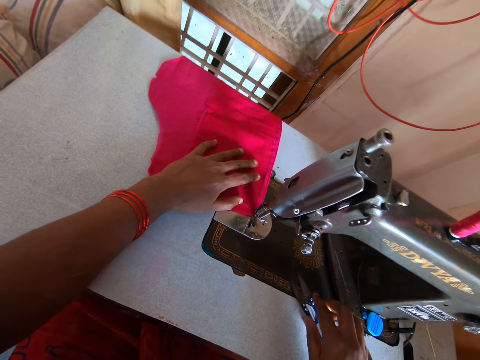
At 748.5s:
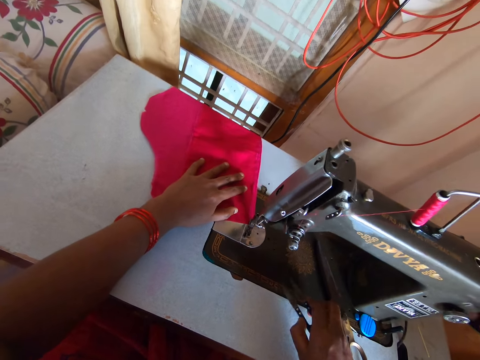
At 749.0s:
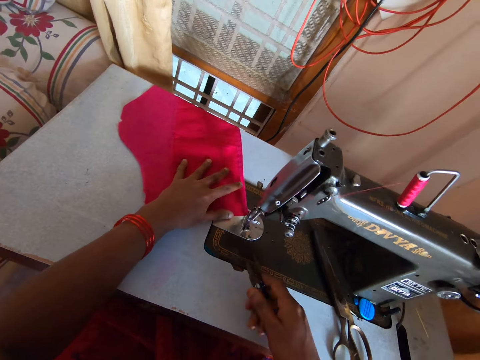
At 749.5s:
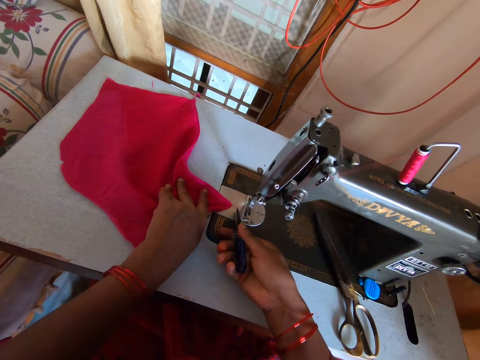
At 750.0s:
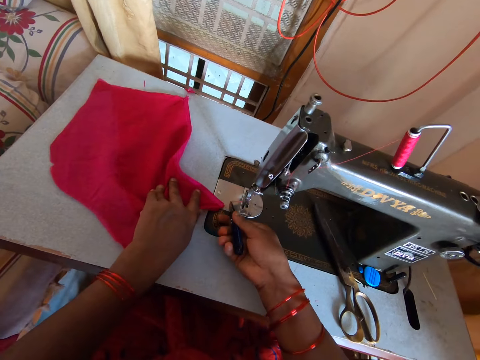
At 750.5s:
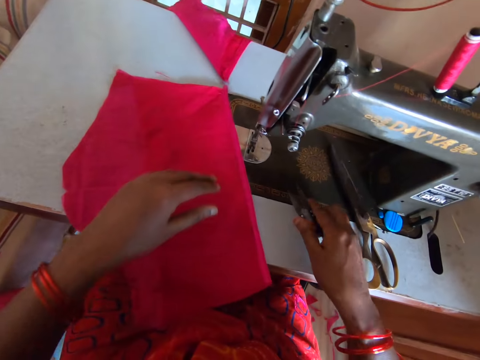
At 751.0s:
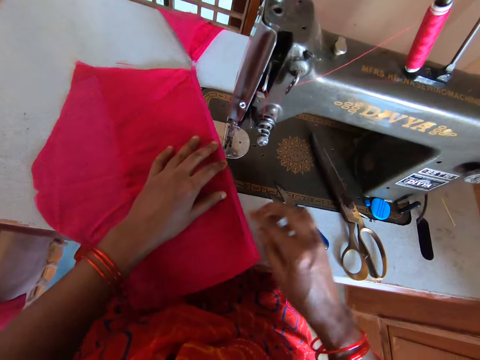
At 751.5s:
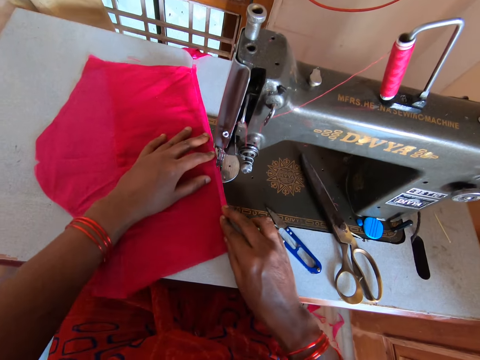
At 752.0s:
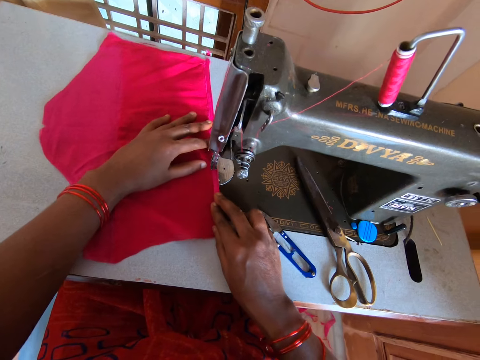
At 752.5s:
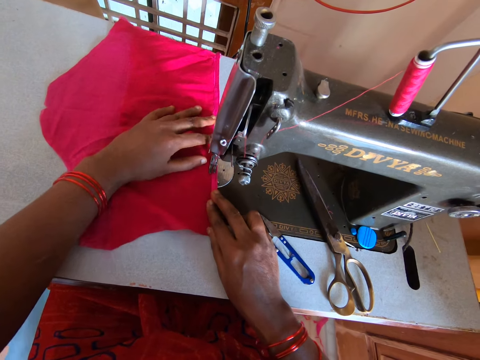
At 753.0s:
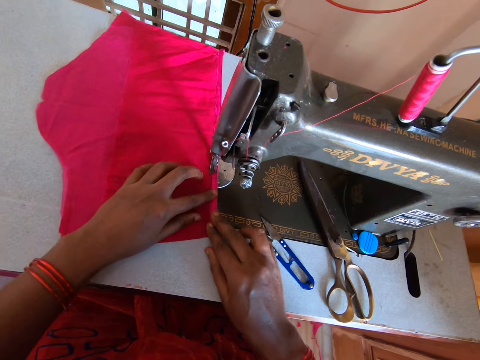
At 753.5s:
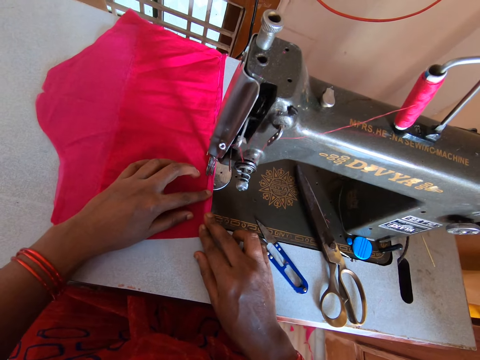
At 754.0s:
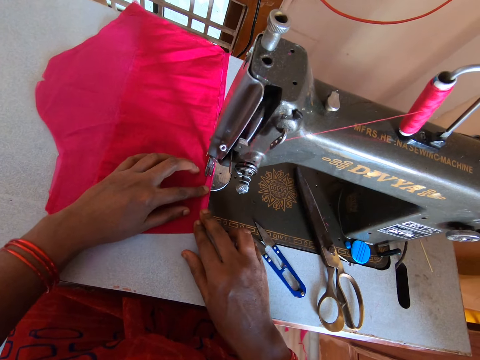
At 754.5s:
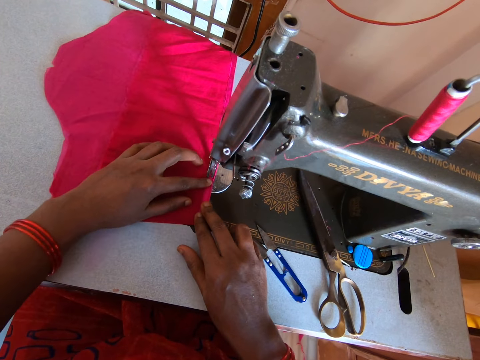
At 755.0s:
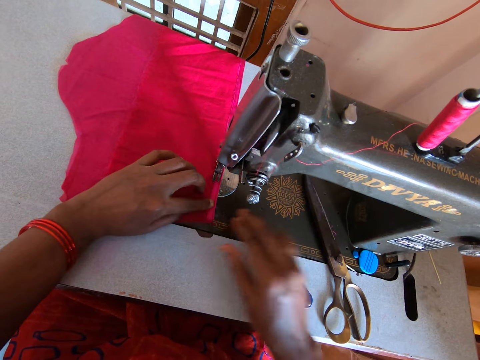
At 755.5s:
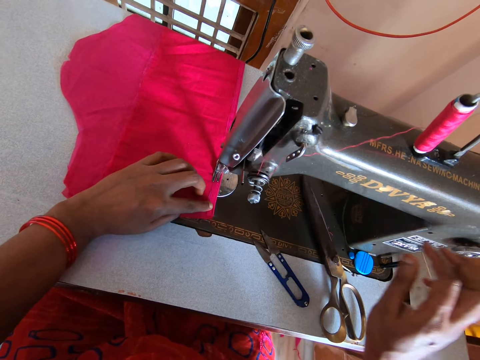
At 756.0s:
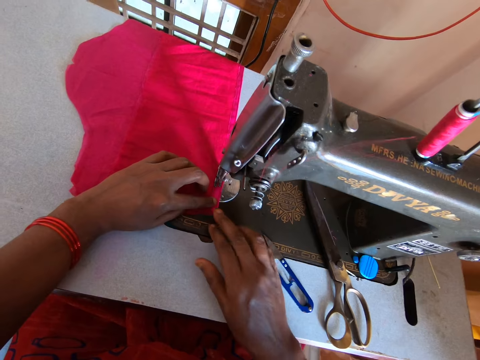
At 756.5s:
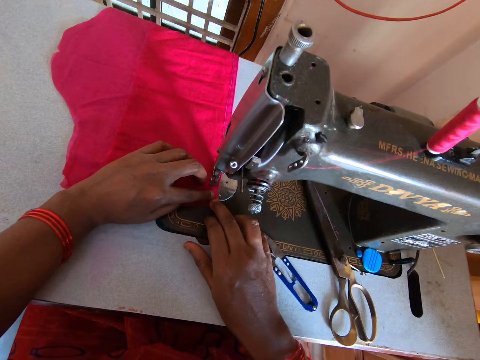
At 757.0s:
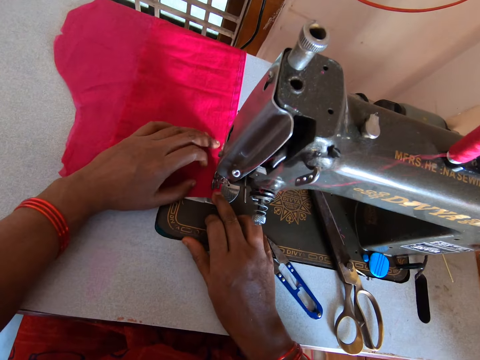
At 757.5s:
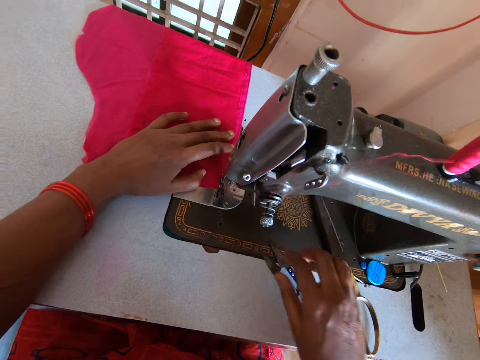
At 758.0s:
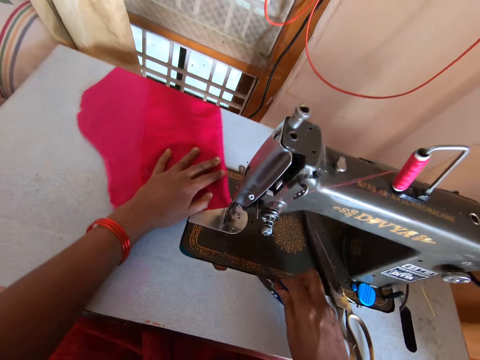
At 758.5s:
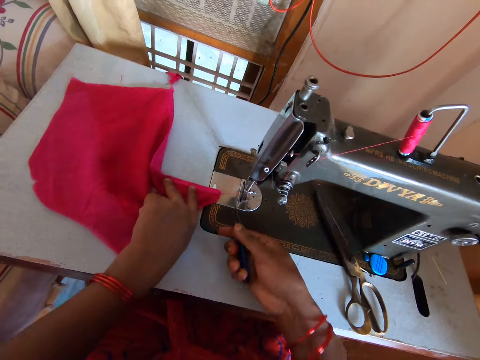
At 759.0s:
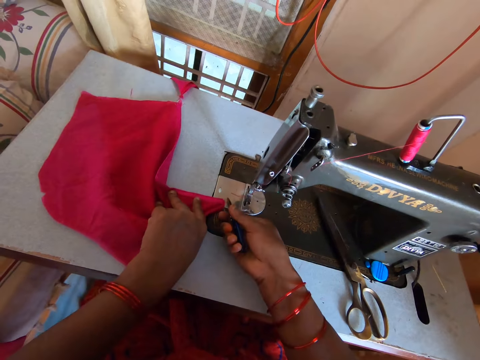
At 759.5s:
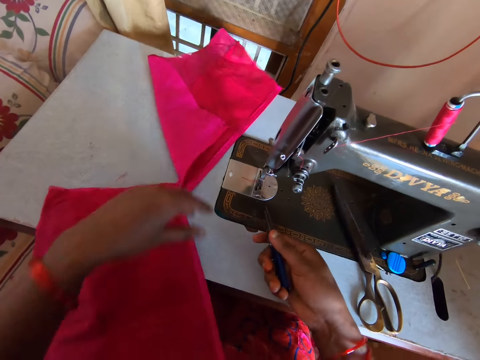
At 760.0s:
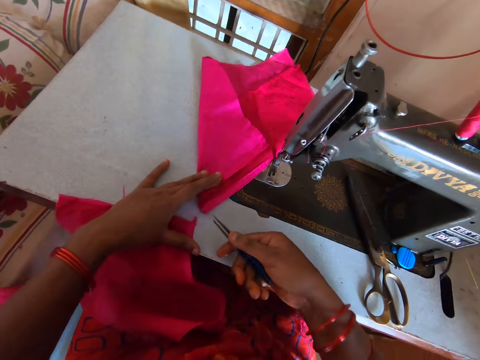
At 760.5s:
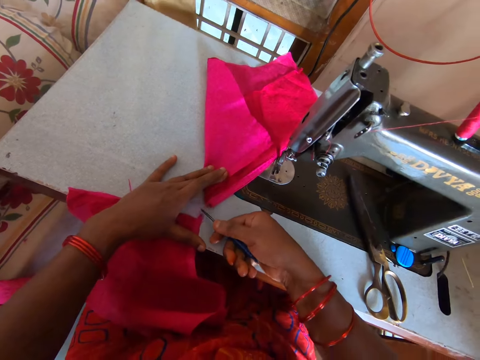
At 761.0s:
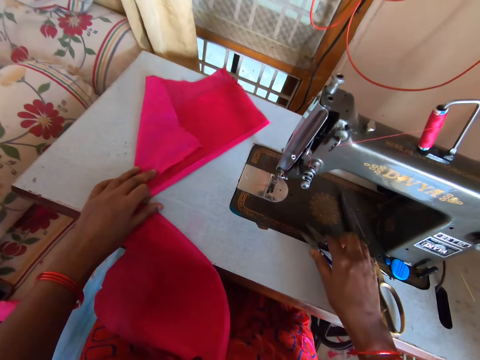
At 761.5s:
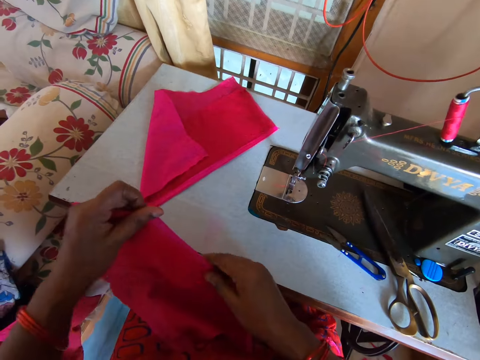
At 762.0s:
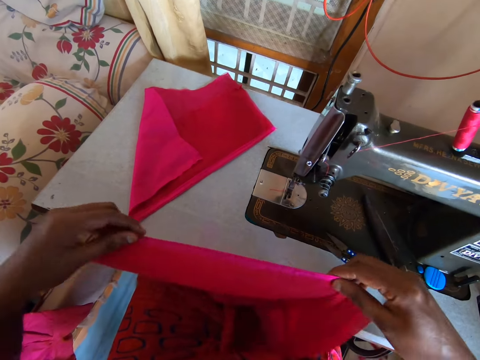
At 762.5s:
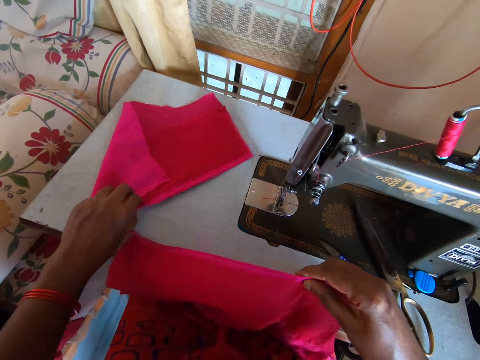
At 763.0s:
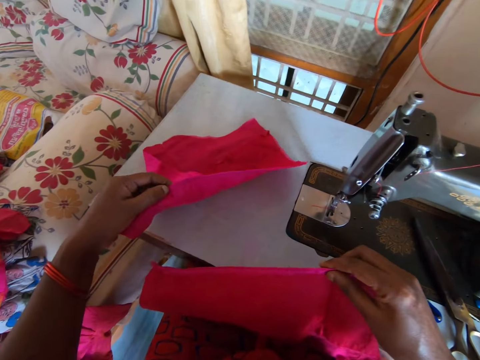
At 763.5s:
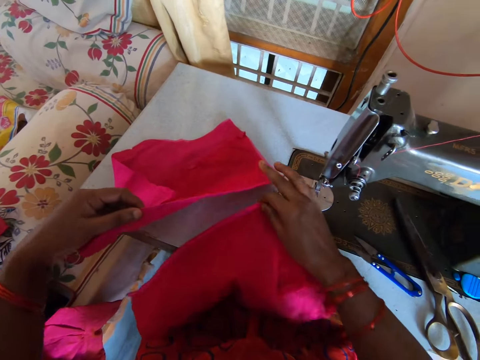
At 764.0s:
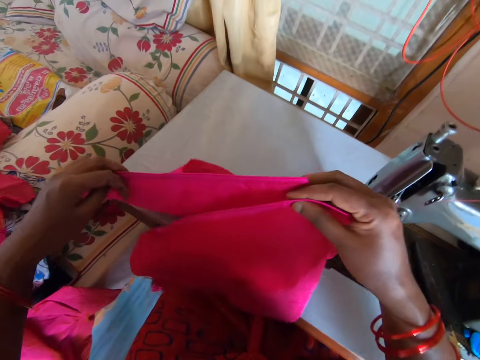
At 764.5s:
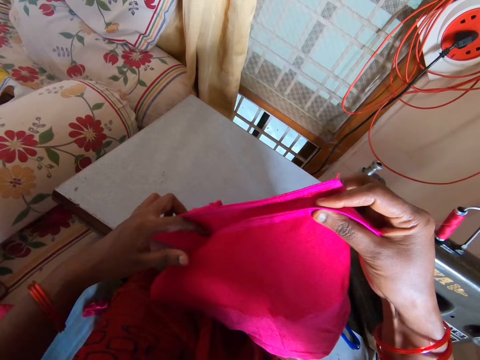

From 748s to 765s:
The camera wearer picks a pair of scissors from the sewing machine. They cut the thread with the pair of scissors. They place the pair of scissors on the sewing machine. They adjust the material. They place the piece of cloth on the sewing machine. They sew the piece of cloth with the sewing machine. They pick the pair of scissors from the sewing machine. They cut the thread with the pair of scissors. They pull the piece of cloth on the sewing machine. They cut the thread with the pair of scissors. They place the pair of scissors on the sewing machine. They adjust the material. They pick the piece of cloth from the sewing table.

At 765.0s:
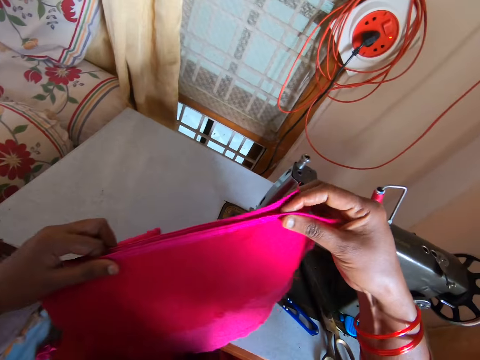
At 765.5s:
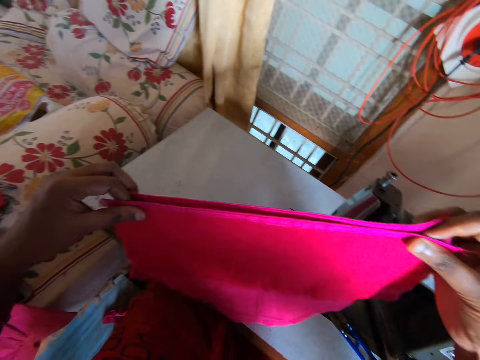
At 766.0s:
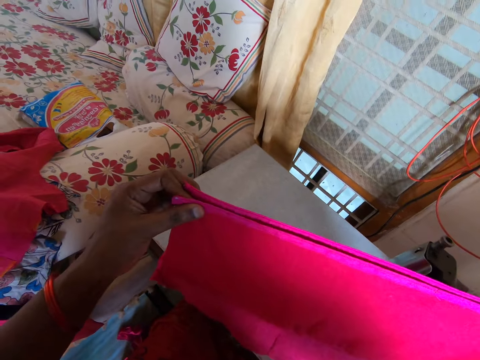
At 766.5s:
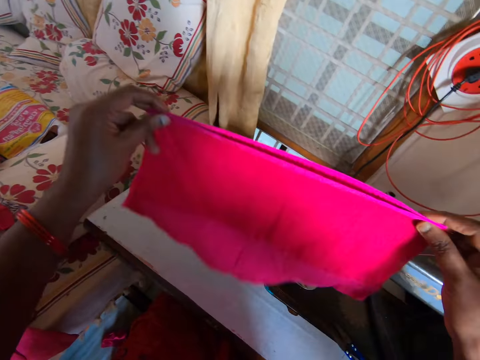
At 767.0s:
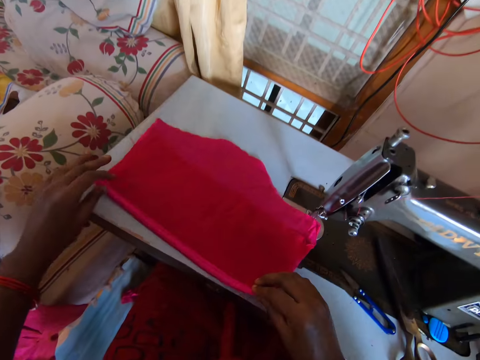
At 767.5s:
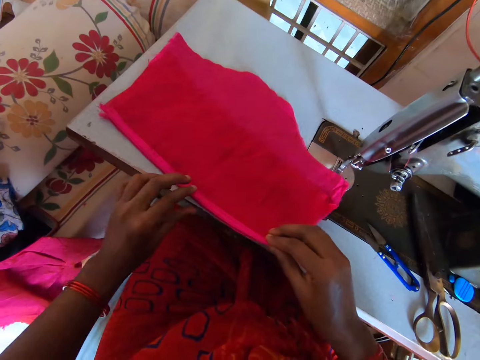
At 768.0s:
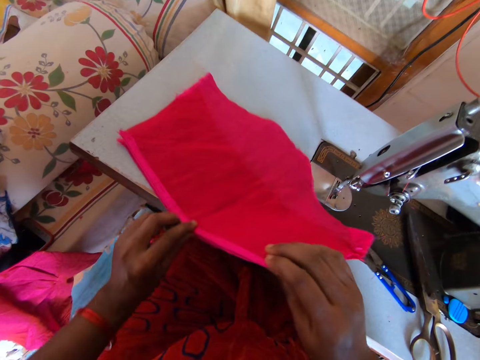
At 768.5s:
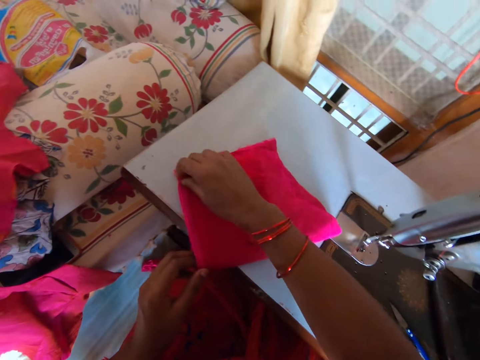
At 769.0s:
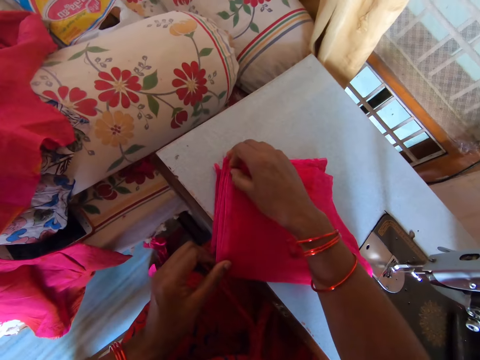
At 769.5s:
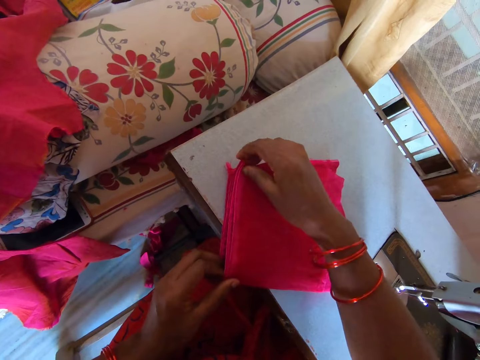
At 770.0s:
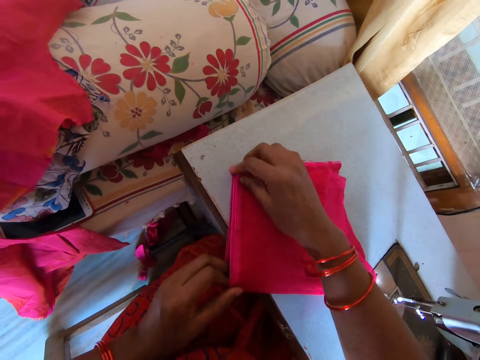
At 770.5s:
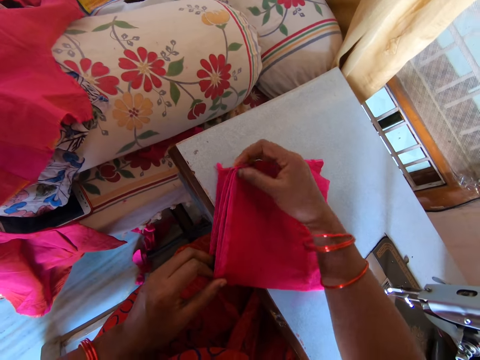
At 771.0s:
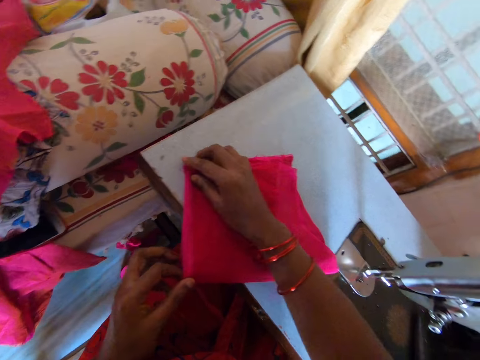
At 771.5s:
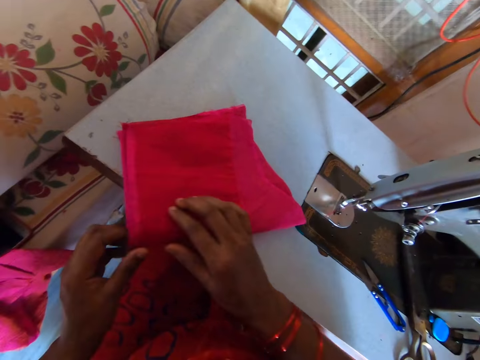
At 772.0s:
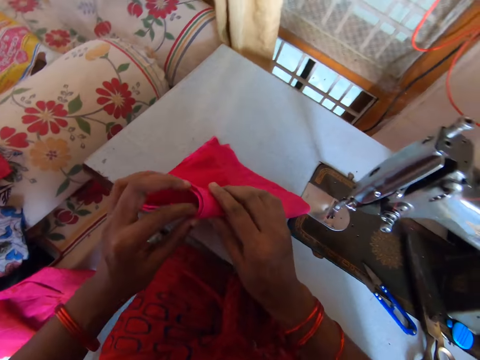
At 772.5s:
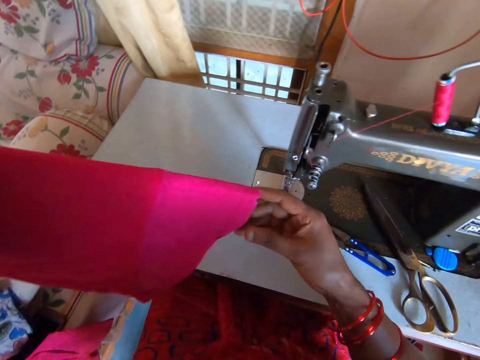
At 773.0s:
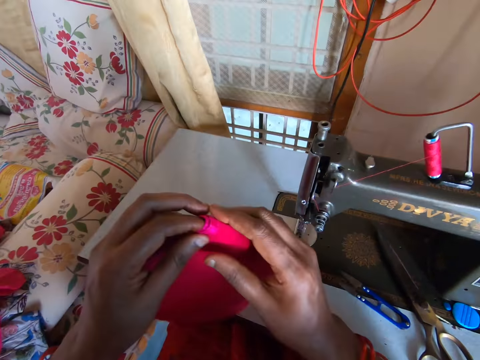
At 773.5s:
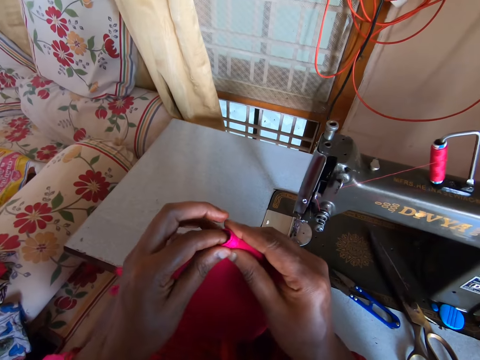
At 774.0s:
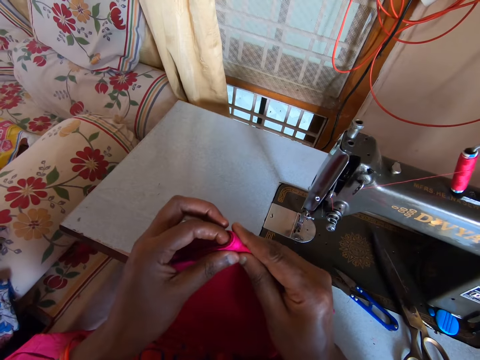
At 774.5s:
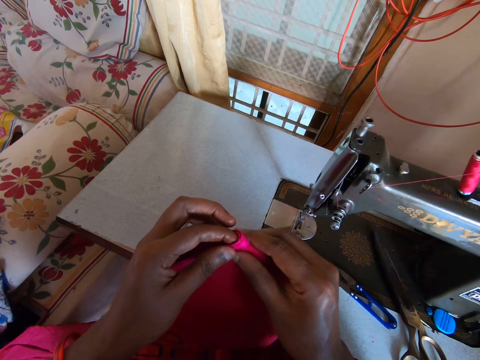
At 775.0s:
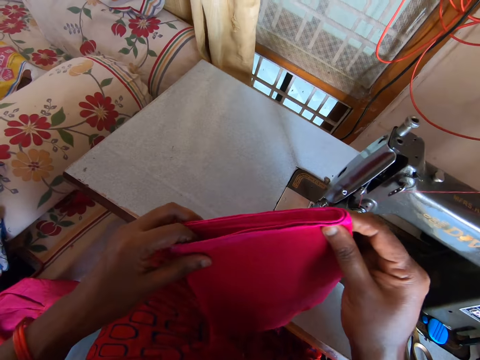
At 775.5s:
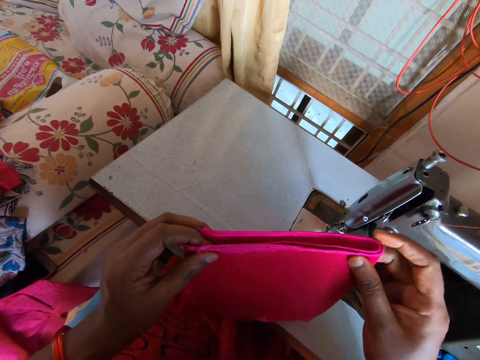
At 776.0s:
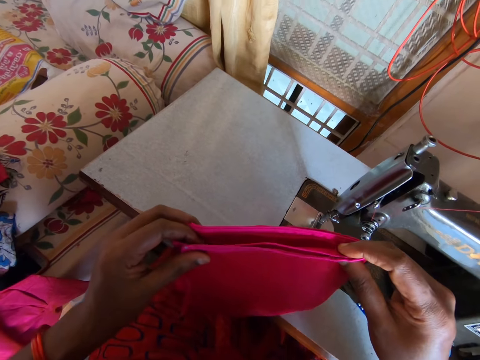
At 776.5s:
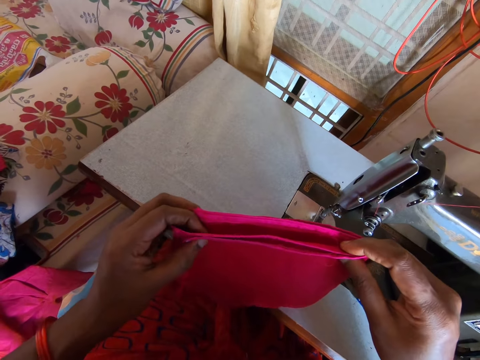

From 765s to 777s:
The camera wearer connects the pieces of cloth together. They place the piece of cloth on the sewing table. They fold the pieces of cloth.
